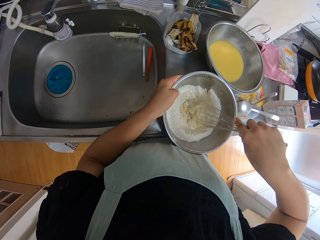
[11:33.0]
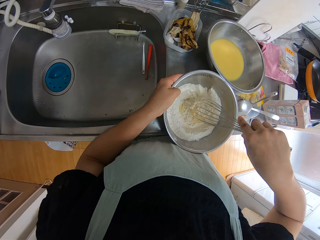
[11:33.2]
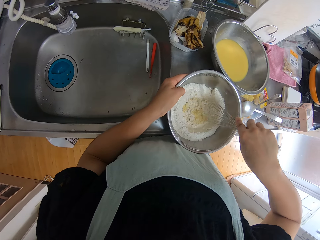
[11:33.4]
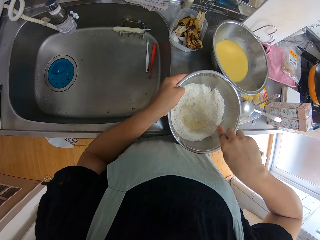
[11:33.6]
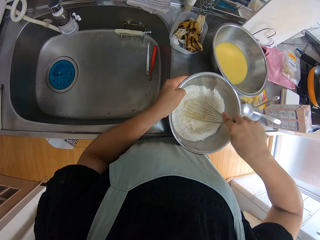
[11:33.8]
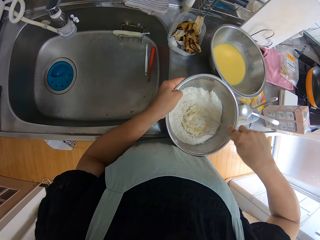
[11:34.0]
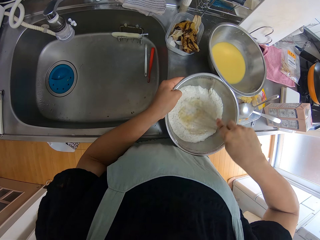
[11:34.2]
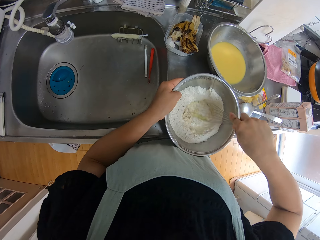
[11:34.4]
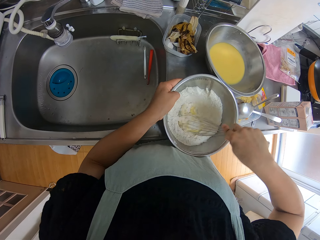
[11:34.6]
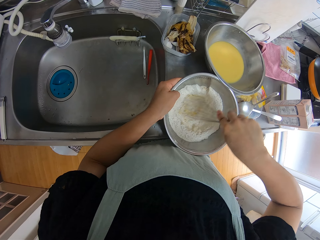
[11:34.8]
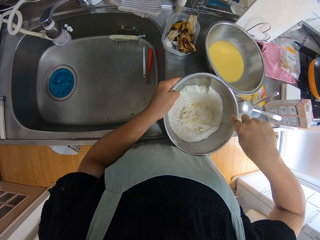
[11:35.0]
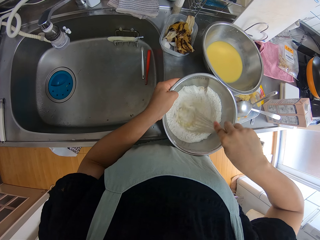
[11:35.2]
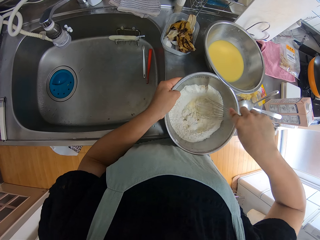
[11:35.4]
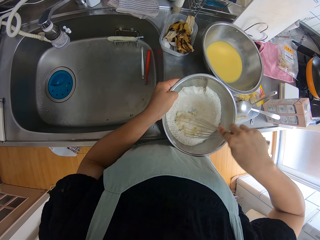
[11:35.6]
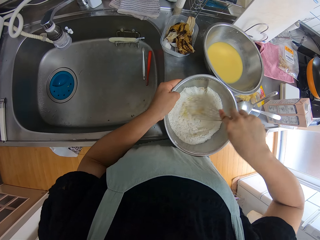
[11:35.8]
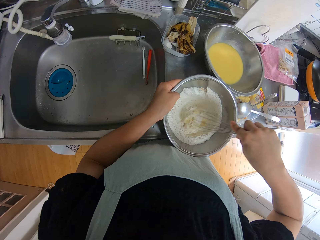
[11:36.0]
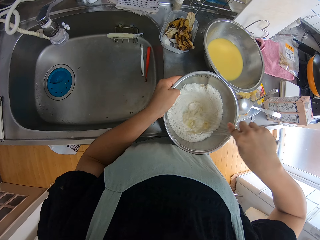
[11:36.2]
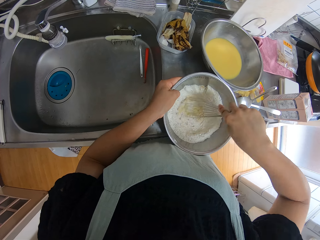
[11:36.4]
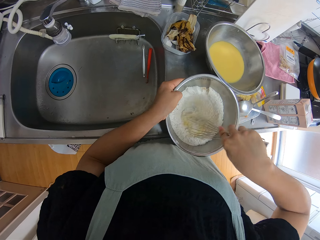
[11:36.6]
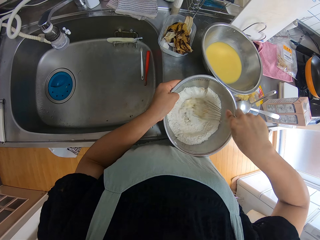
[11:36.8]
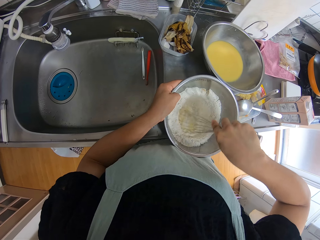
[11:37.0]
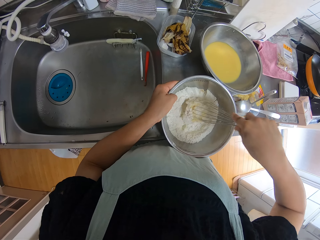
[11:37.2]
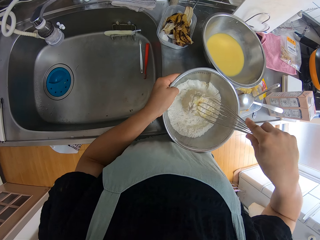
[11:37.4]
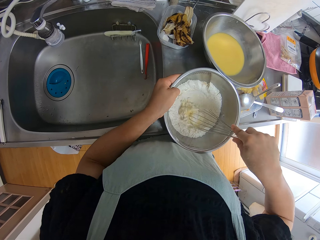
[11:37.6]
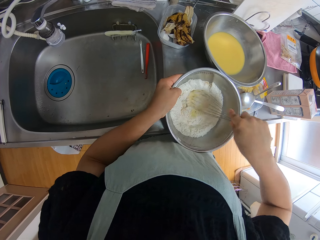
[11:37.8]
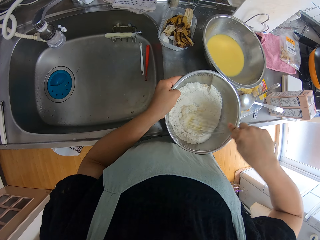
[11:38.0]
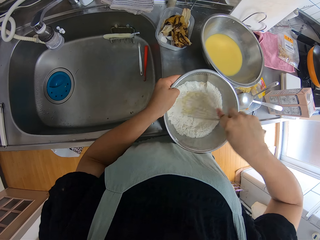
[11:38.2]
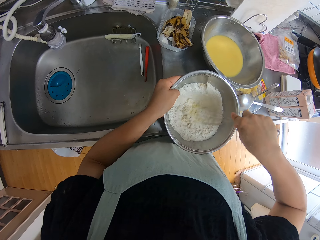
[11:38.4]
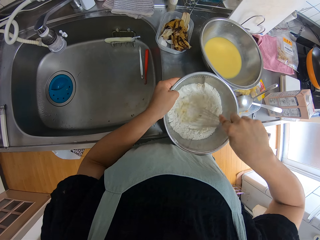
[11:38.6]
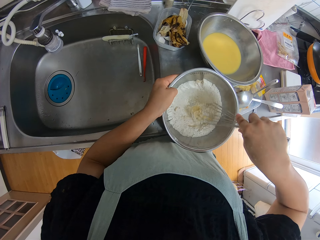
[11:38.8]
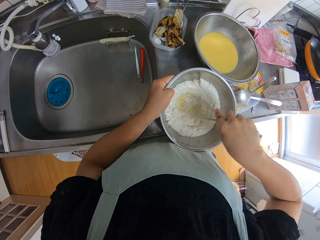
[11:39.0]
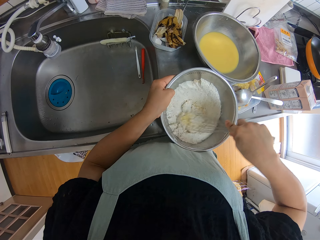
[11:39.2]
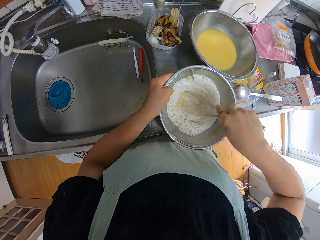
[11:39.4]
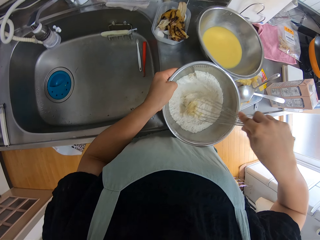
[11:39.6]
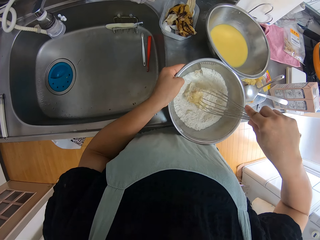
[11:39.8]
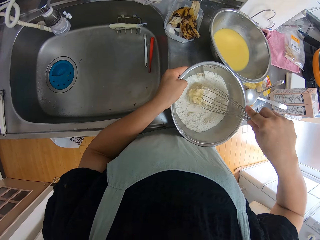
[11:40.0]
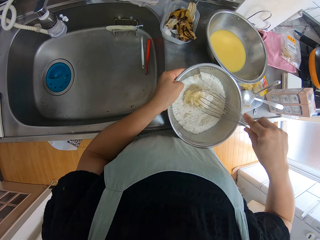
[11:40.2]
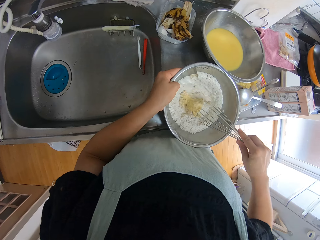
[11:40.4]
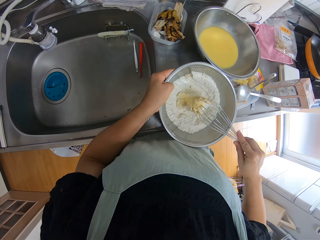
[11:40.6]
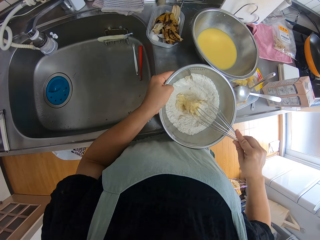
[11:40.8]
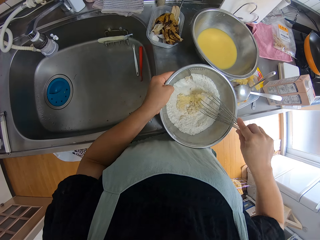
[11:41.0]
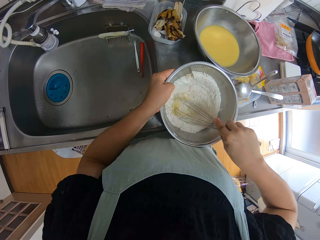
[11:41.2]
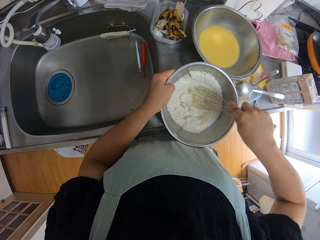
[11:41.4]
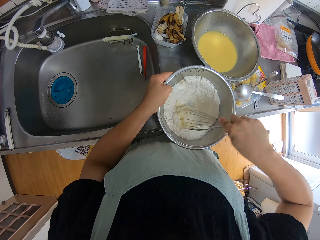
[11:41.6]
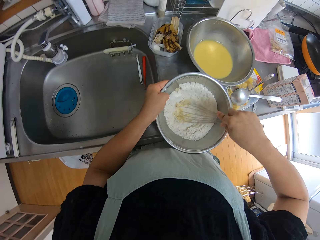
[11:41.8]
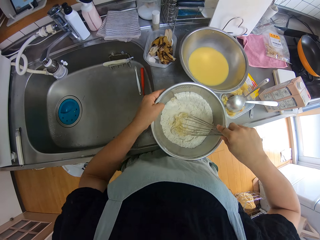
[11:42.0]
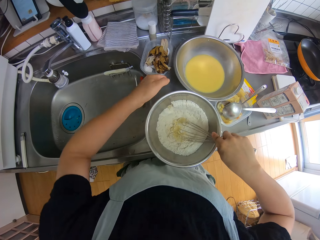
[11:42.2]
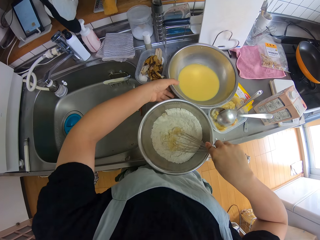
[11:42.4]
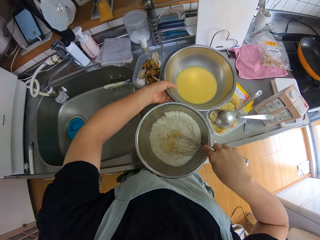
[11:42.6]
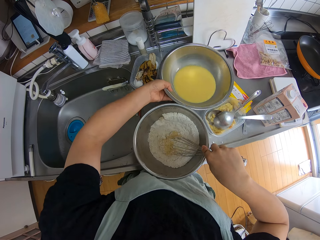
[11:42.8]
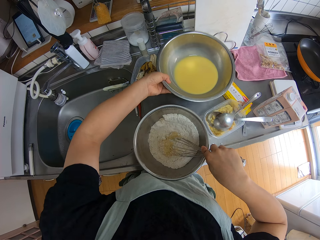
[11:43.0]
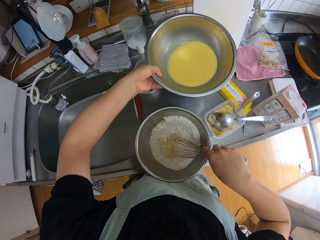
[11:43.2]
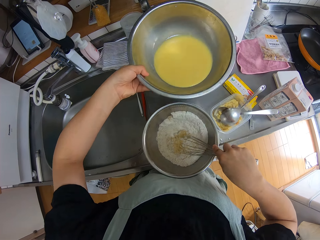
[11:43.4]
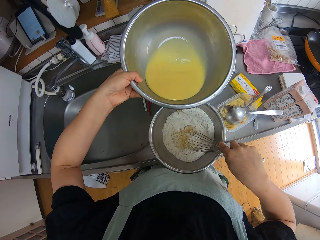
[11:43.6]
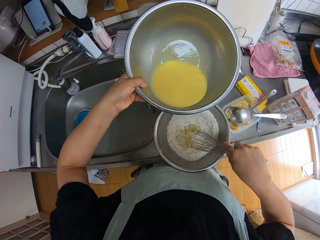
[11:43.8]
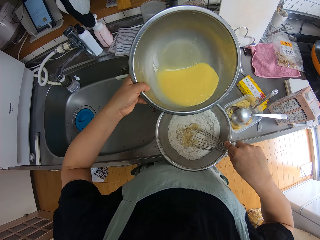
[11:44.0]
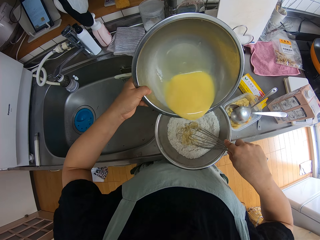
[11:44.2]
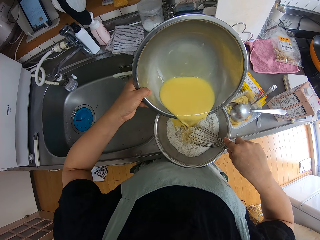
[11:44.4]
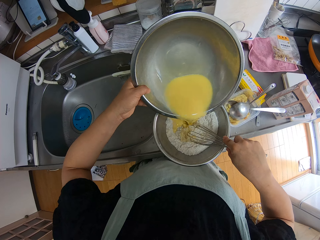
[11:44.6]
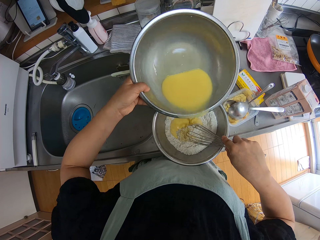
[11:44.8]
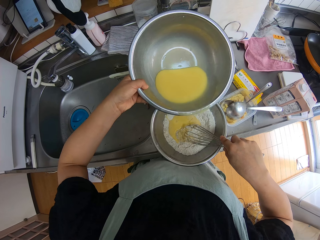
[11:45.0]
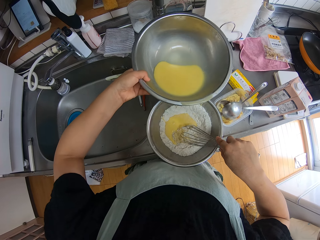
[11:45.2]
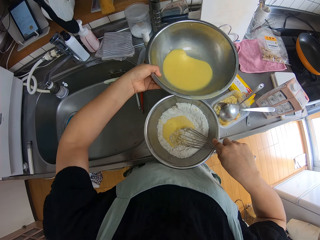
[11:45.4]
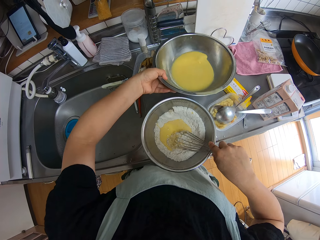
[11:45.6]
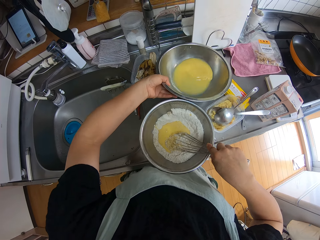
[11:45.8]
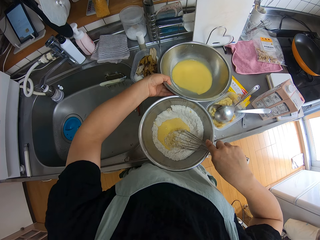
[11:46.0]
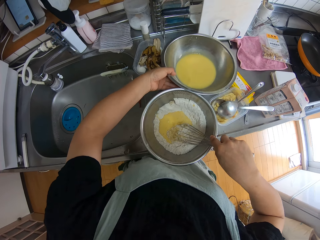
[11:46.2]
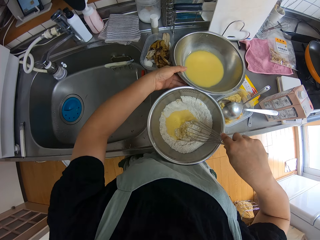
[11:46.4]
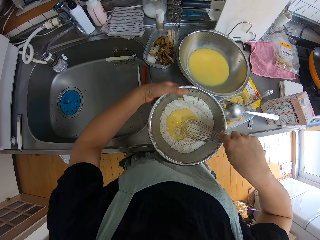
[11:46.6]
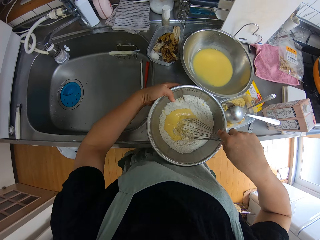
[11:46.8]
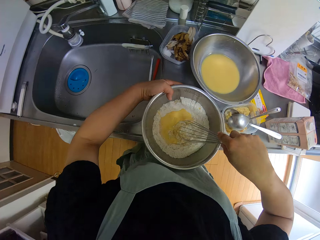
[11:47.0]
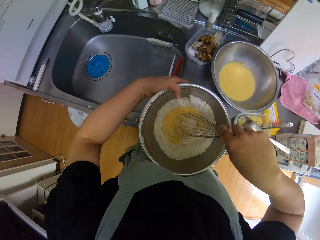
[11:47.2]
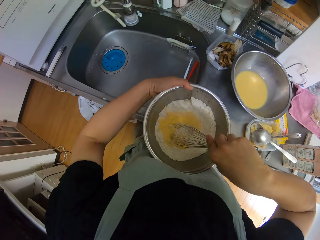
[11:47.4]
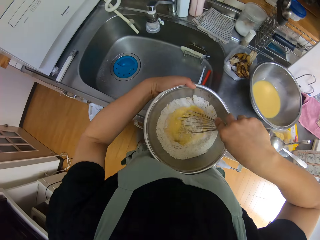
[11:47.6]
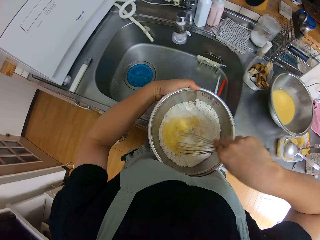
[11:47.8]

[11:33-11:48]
The camera wearer picks up the bowl of egg on the sink. They pour the egg into the bowl of flour. They drop the bowl of egg on the sink. They lift the bowl of flour and egg and mix the flour and egg with the mixer.
